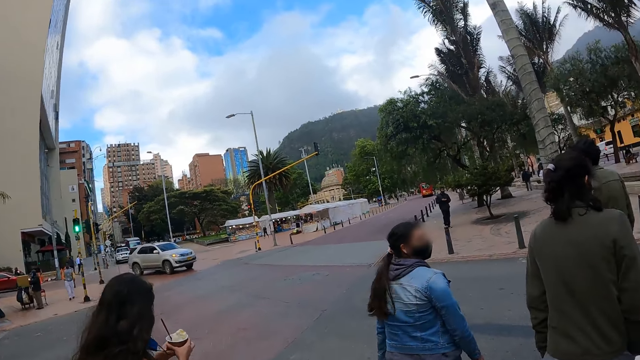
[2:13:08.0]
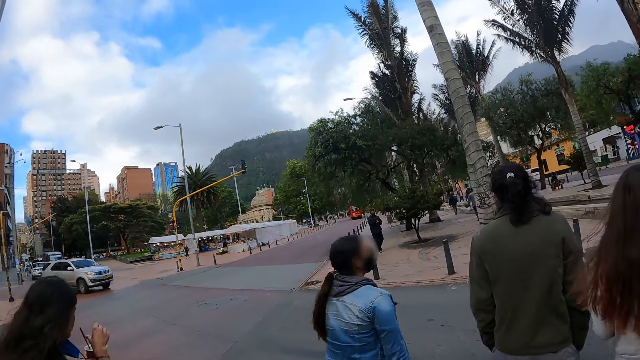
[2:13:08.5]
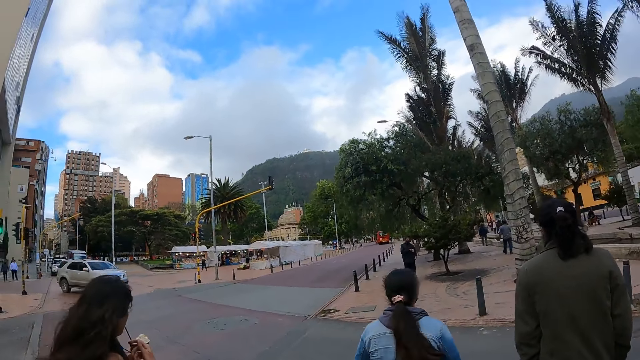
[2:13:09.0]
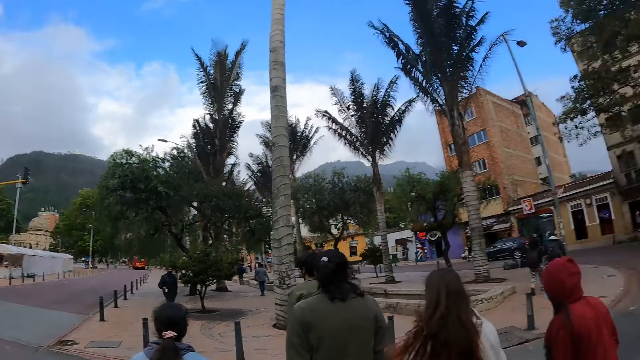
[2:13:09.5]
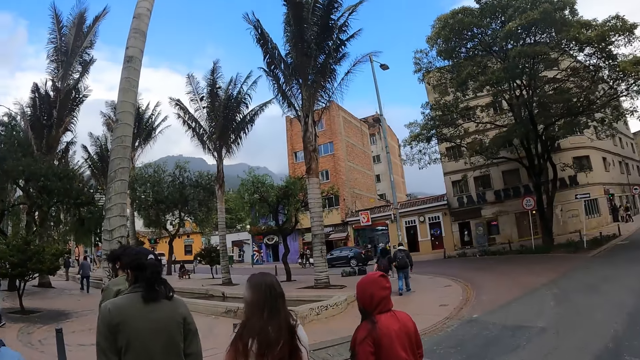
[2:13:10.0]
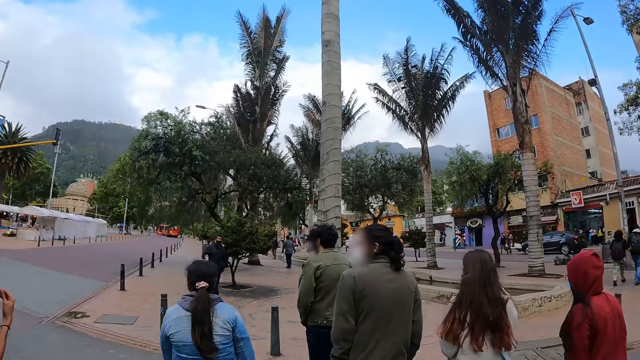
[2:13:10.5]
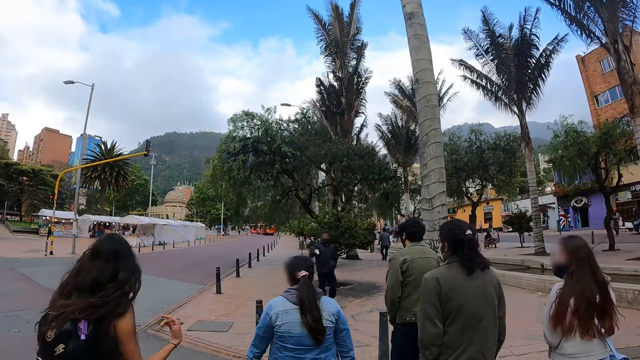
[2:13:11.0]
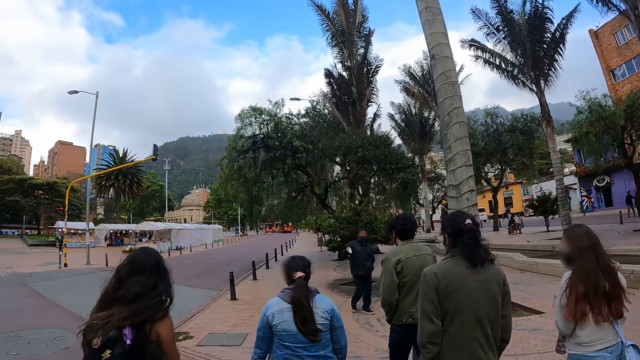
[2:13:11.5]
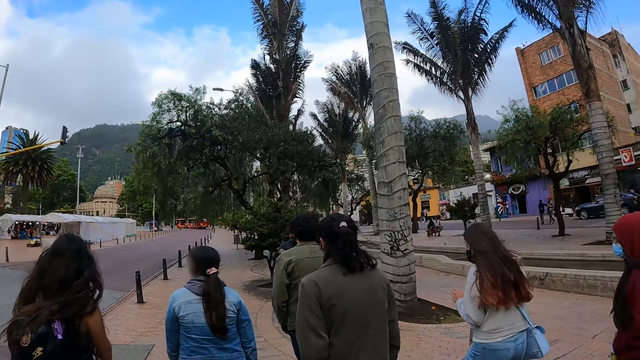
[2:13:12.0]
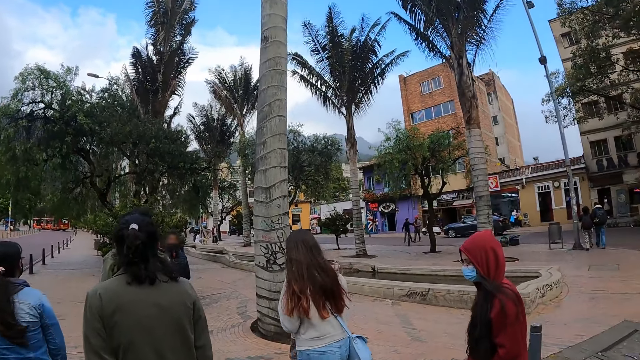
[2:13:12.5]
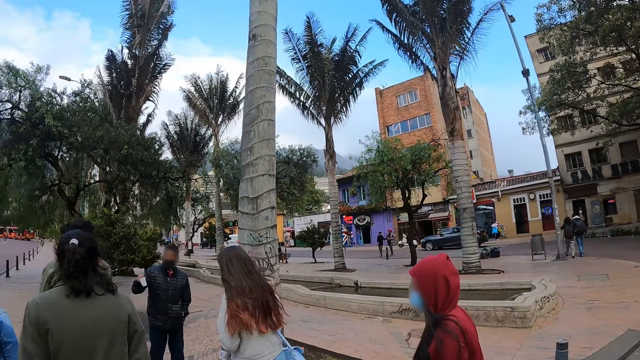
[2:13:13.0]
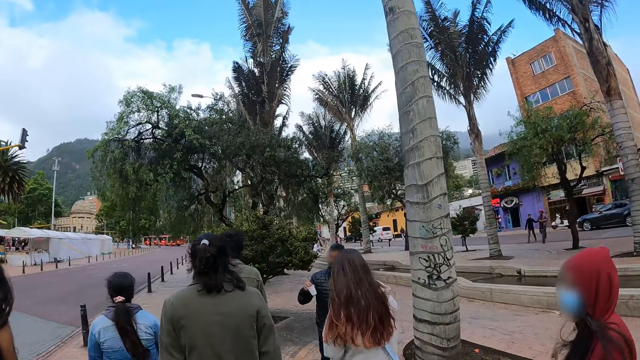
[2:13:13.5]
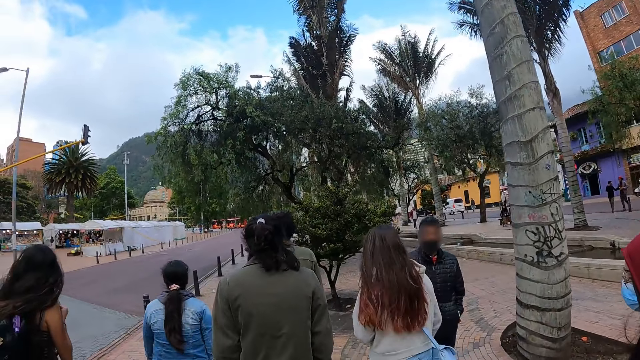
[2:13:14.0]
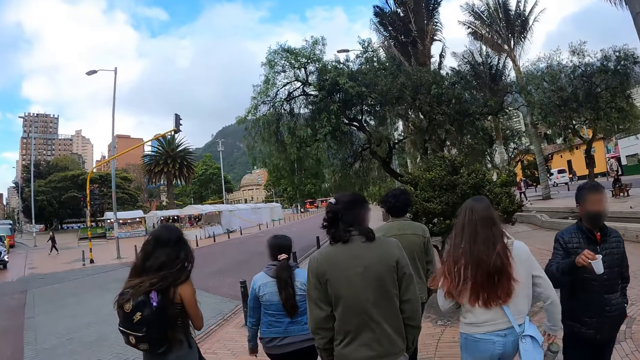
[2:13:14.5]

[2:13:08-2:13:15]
The camera wearer walks beside the road.

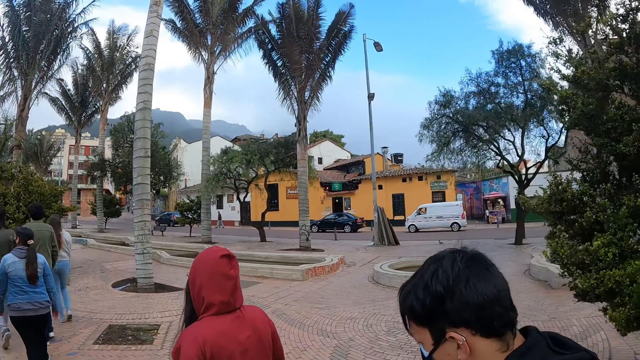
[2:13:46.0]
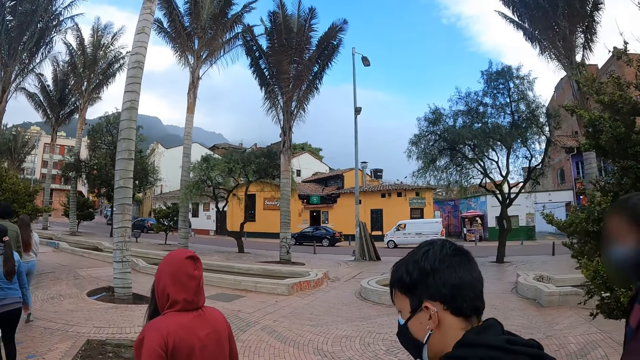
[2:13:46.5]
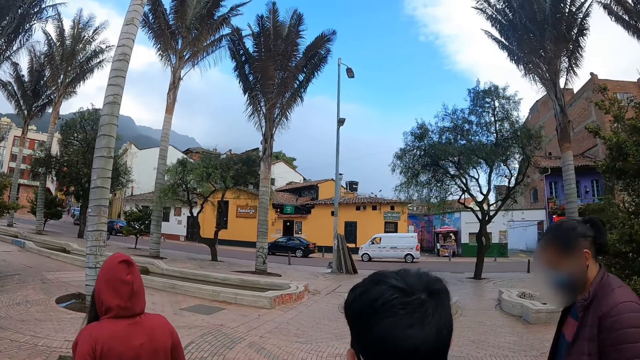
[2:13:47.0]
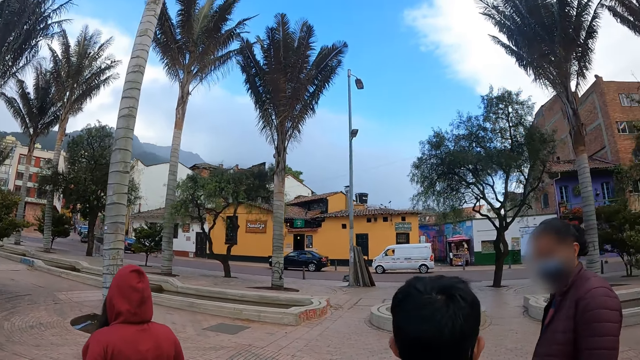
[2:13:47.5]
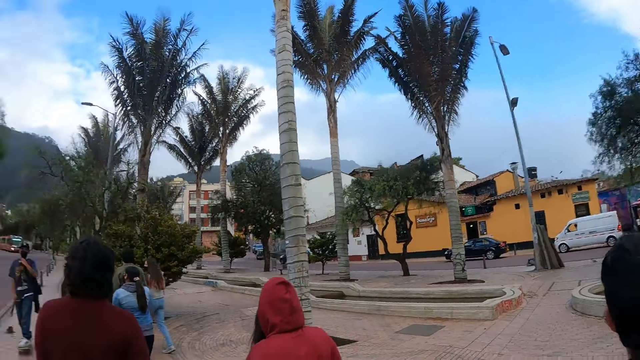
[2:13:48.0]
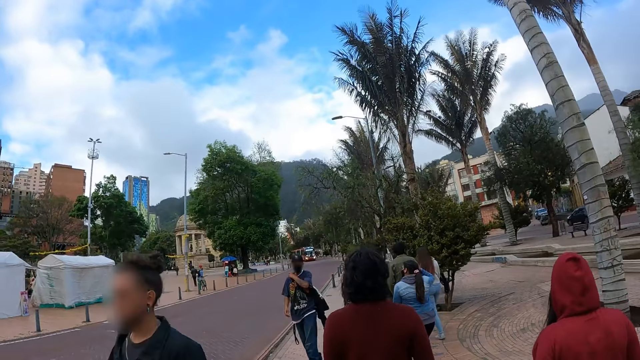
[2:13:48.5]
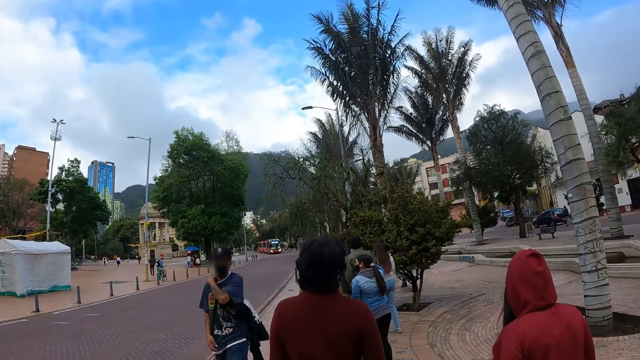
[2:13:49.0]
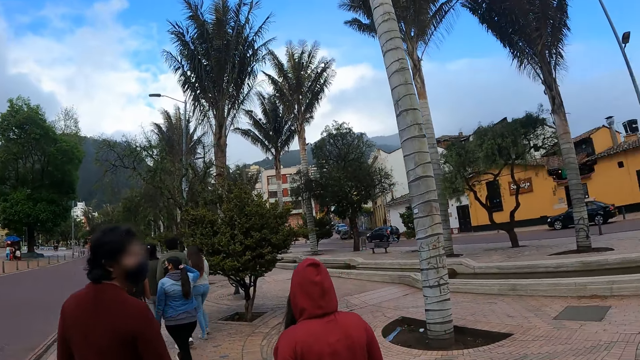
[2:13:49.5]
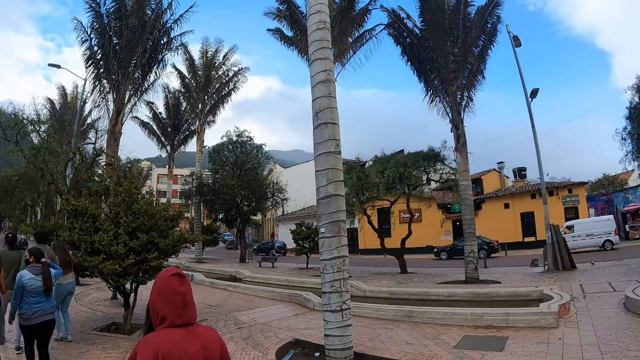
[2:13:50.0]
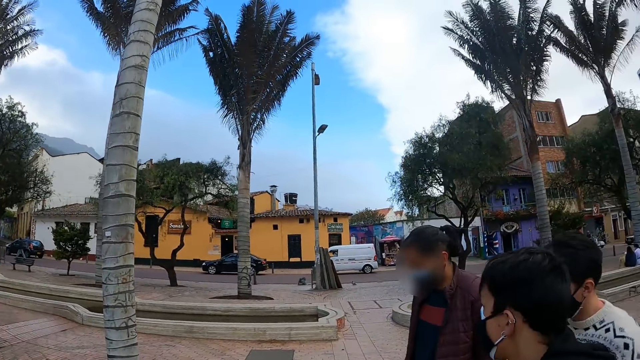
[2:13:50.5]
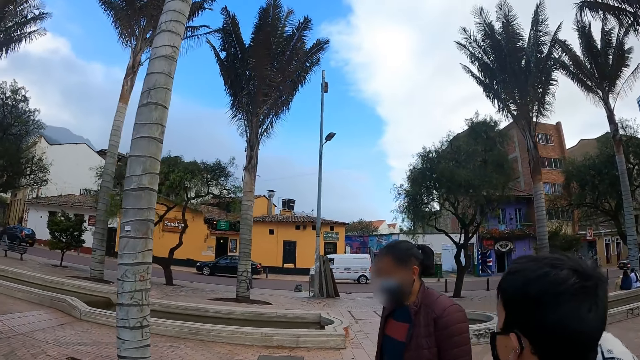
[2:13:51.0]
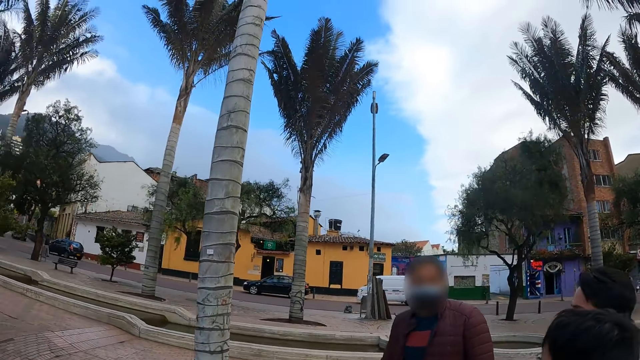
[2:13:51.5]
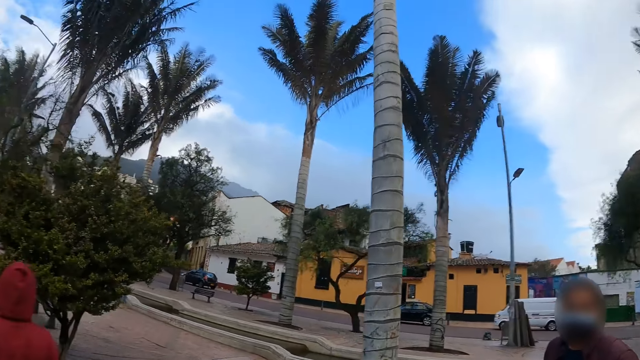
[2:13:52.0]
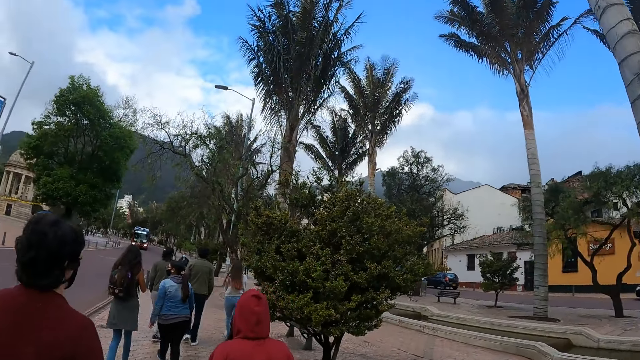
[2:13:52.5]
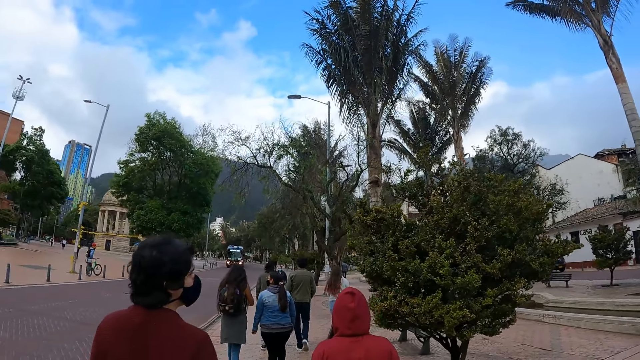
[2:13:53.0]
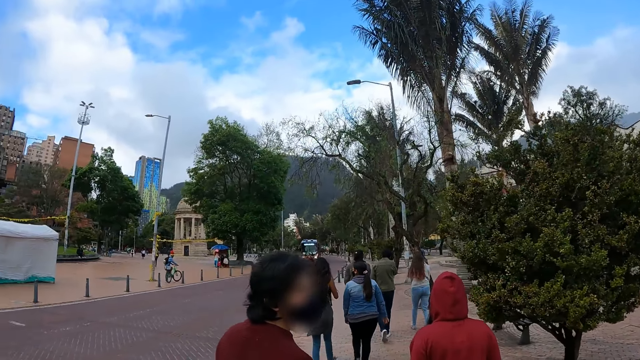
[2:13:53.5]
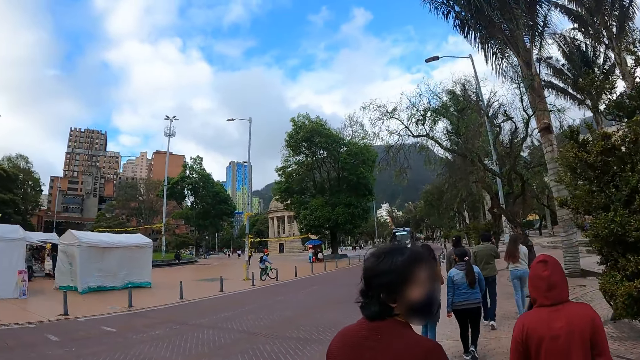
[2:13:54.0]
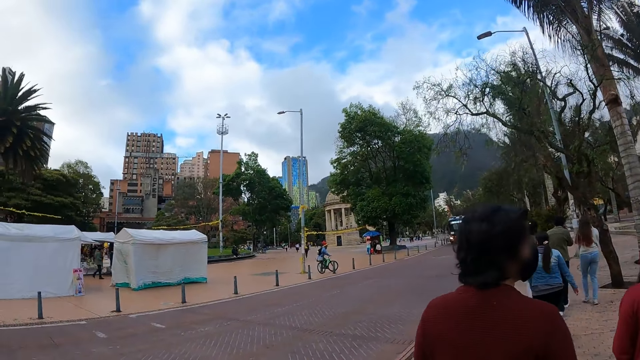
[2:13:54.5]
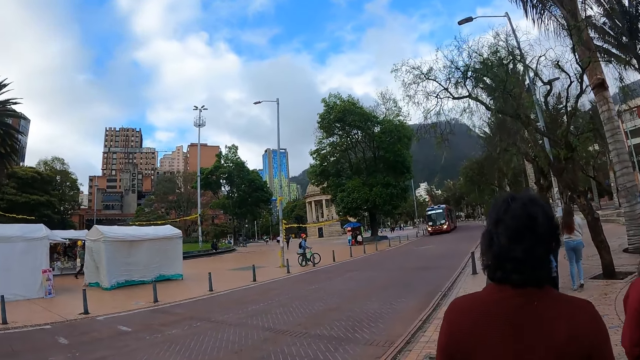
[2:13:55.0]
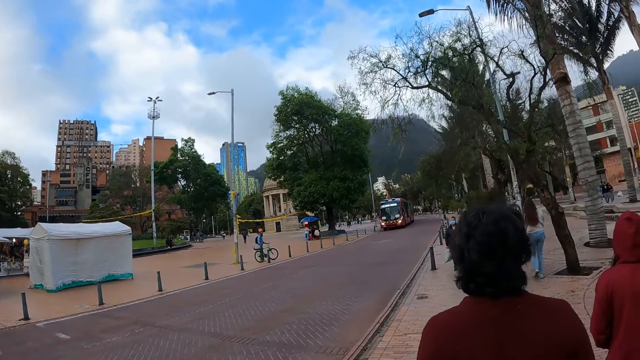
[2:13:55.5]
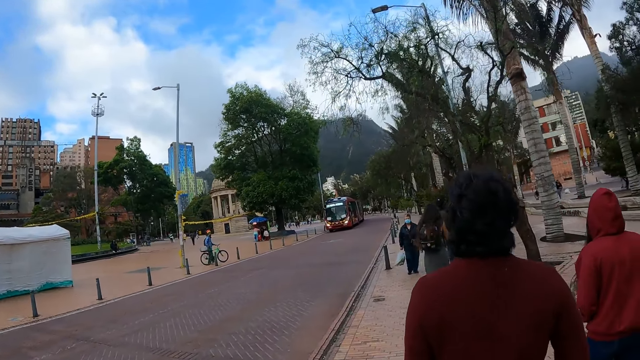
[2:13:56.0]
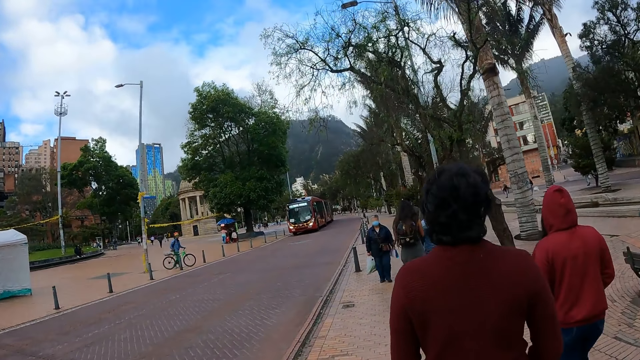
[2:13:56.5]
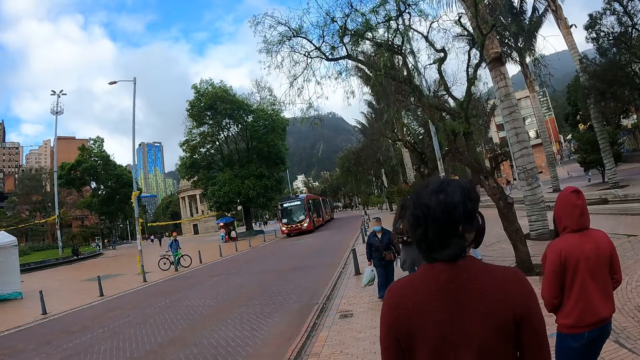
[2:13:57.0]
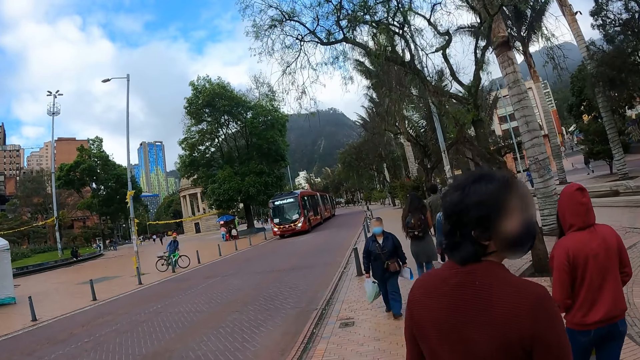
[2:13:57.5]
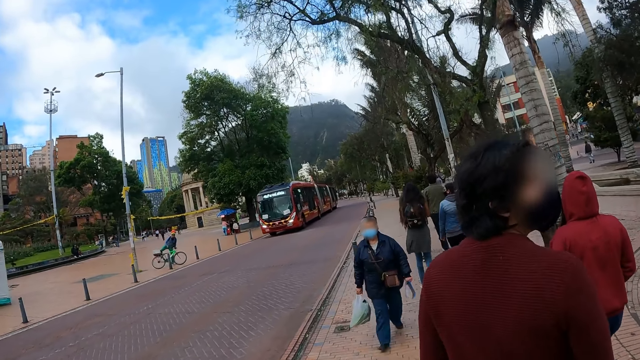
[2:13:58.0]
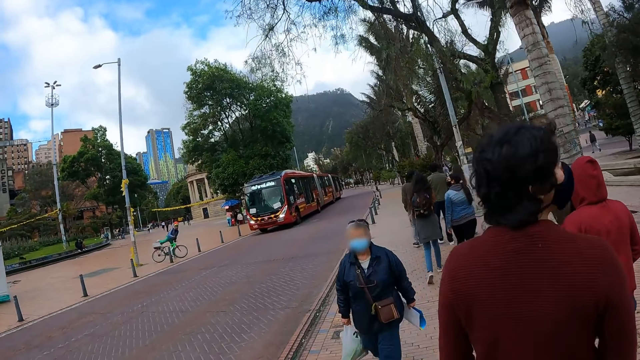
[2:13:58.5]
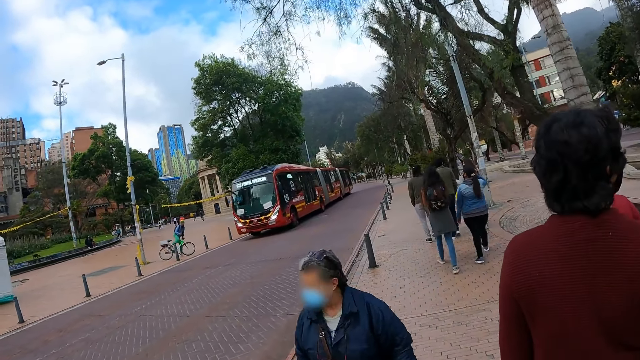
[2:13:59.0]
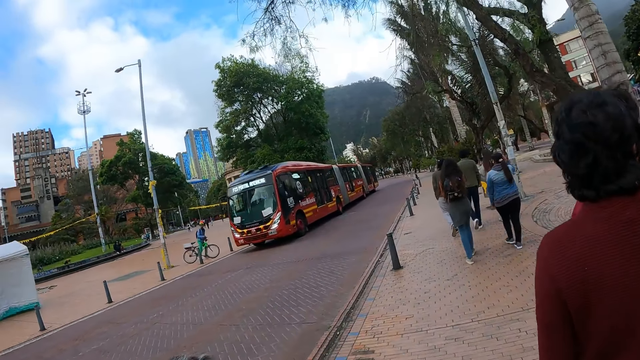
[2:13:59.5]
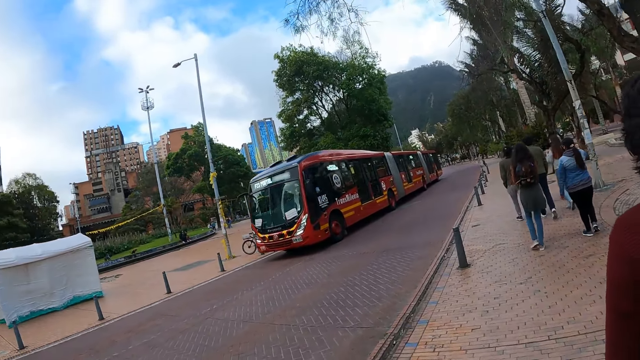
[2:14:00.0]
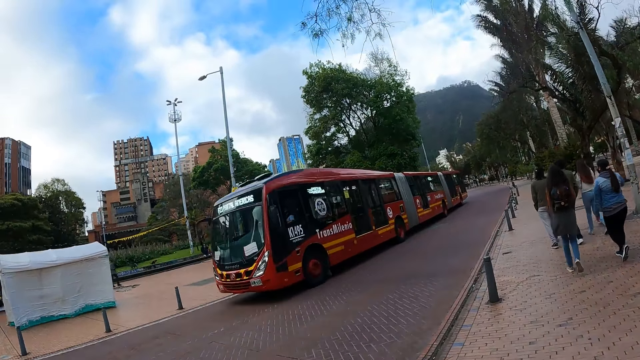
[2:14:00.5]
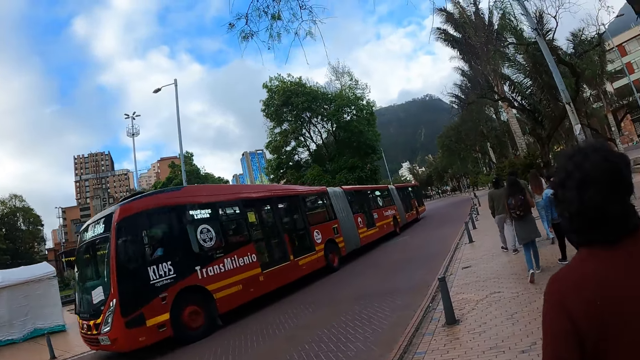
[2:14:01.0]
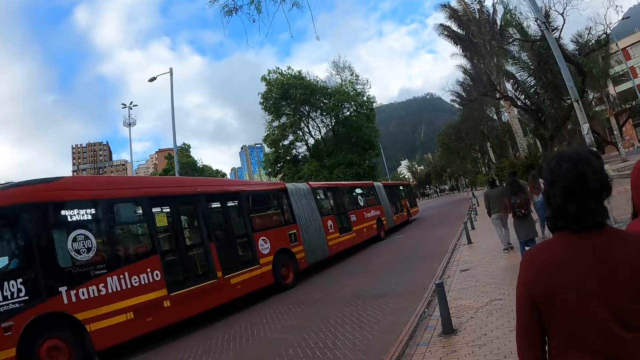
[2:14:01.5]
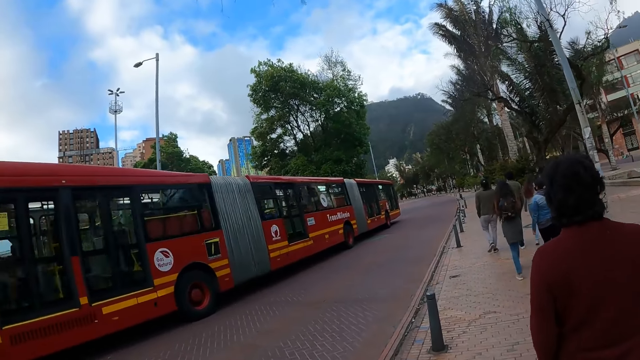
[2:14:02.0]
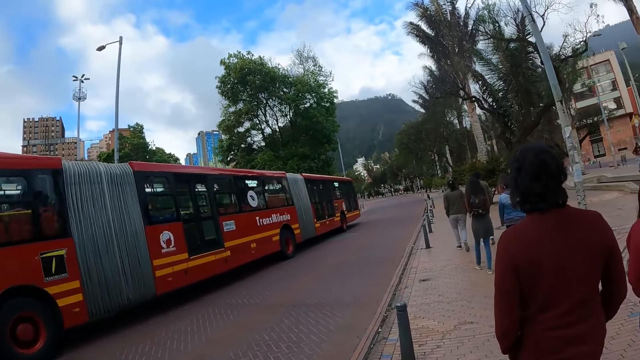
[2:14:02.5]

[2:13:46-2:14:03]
The camera wearer interacts to a person. They look around. They walk beside the road.
